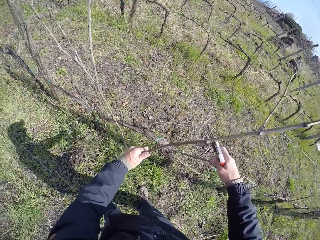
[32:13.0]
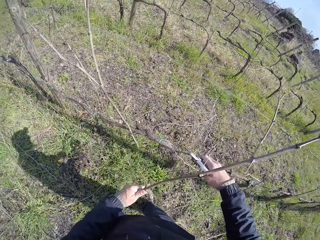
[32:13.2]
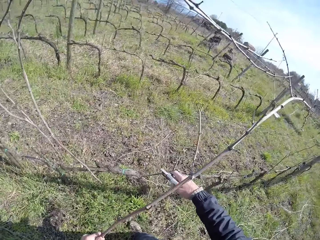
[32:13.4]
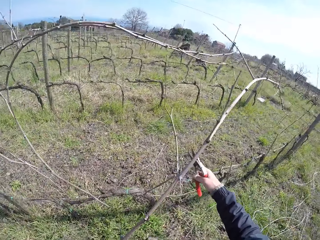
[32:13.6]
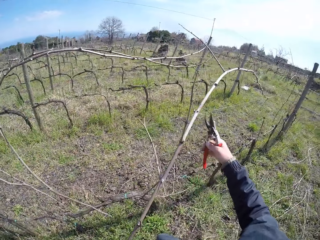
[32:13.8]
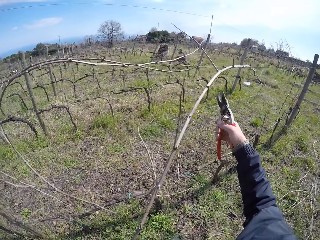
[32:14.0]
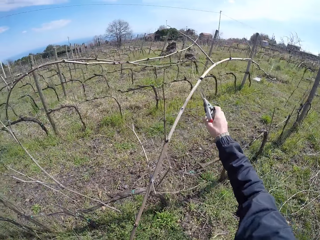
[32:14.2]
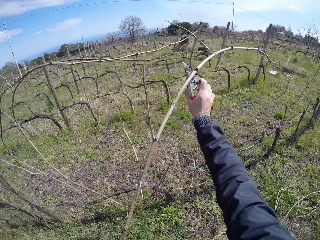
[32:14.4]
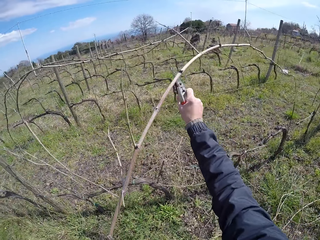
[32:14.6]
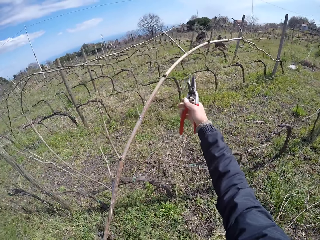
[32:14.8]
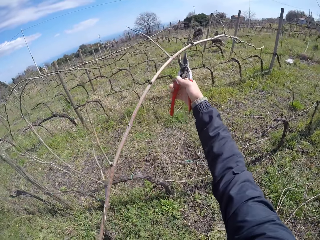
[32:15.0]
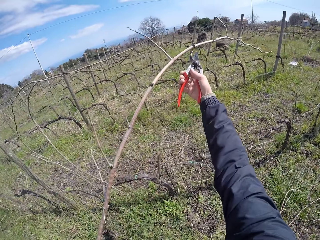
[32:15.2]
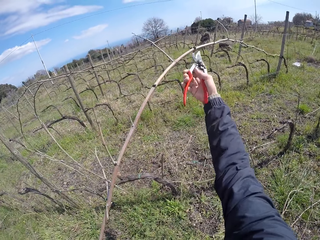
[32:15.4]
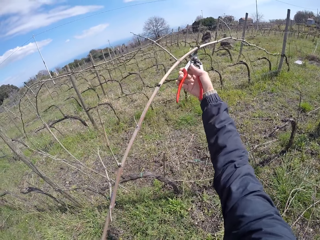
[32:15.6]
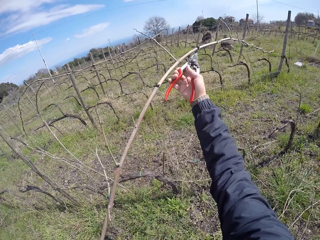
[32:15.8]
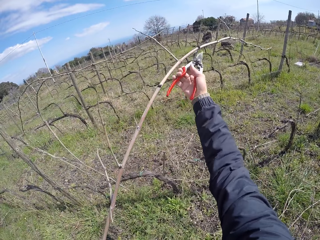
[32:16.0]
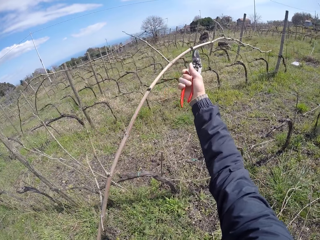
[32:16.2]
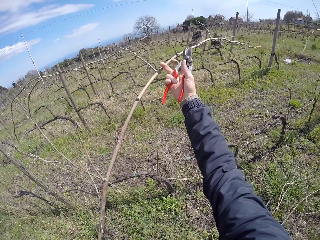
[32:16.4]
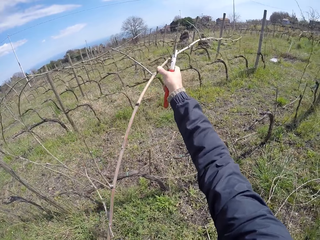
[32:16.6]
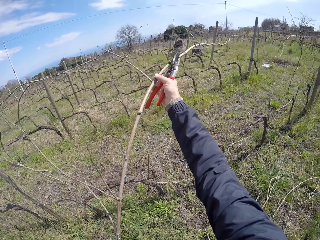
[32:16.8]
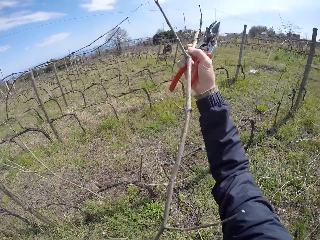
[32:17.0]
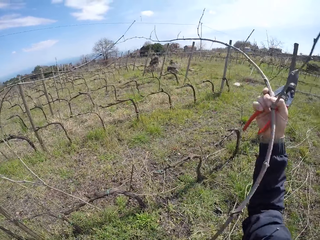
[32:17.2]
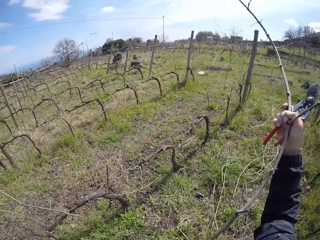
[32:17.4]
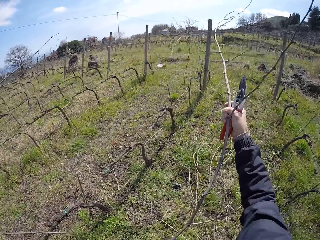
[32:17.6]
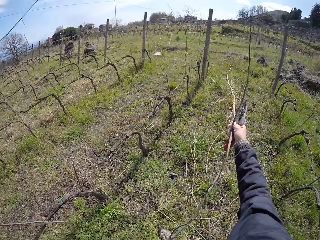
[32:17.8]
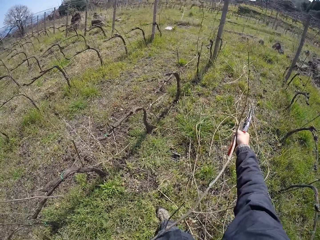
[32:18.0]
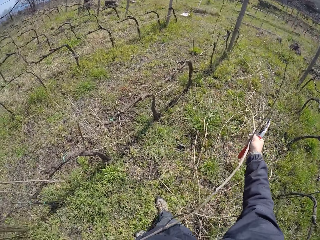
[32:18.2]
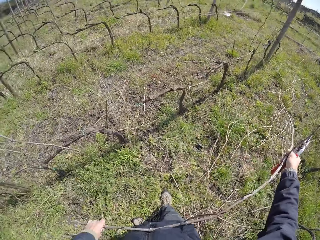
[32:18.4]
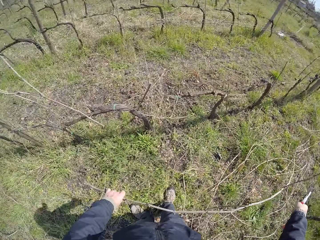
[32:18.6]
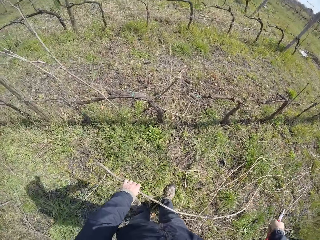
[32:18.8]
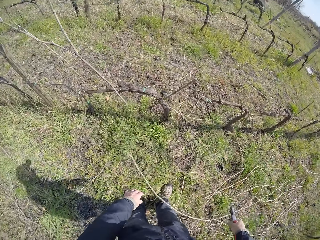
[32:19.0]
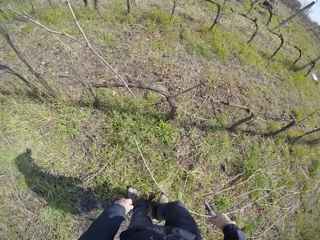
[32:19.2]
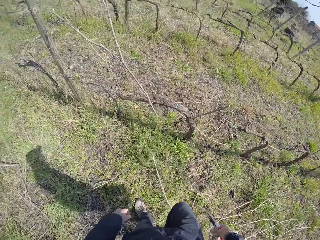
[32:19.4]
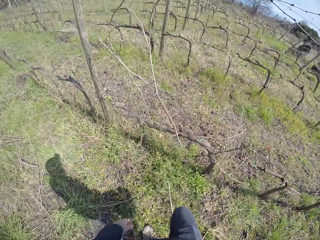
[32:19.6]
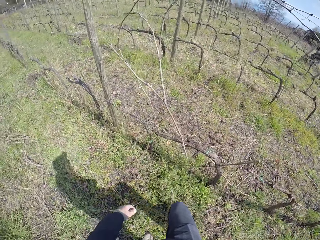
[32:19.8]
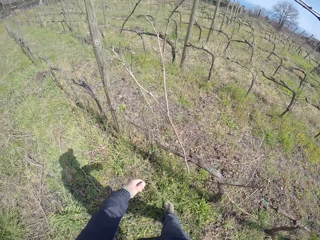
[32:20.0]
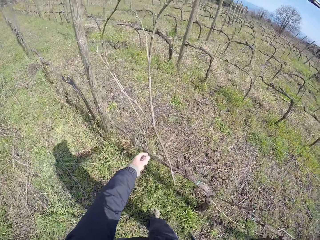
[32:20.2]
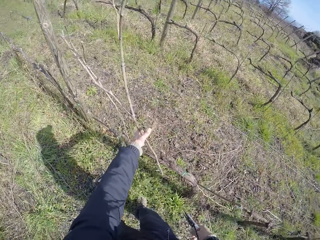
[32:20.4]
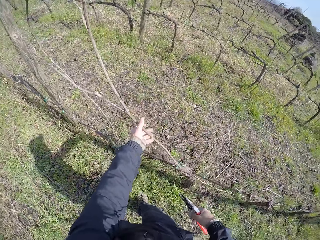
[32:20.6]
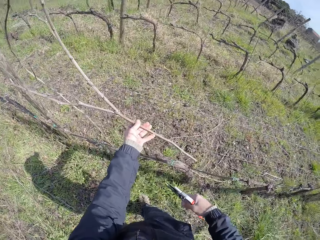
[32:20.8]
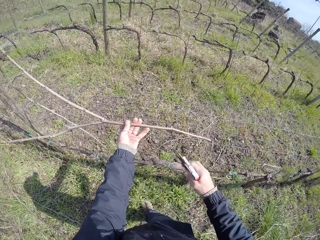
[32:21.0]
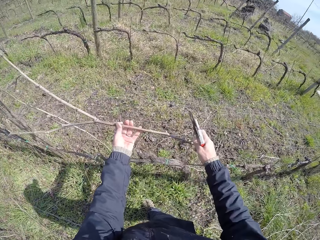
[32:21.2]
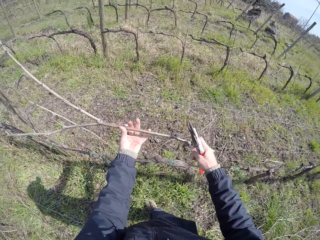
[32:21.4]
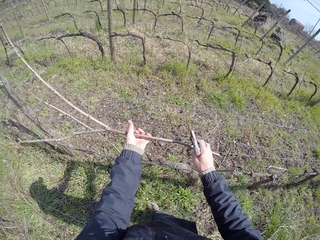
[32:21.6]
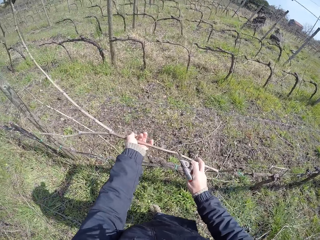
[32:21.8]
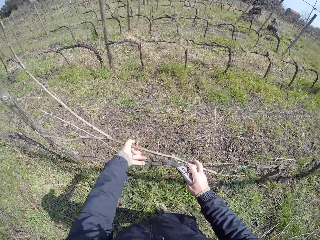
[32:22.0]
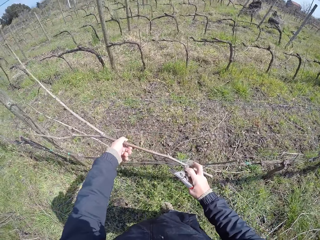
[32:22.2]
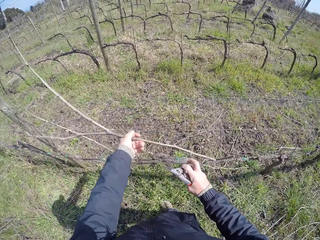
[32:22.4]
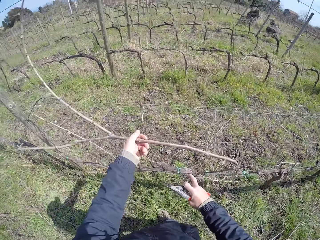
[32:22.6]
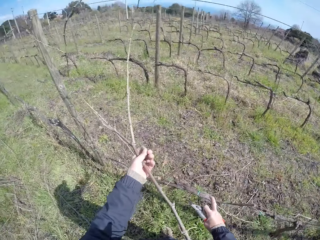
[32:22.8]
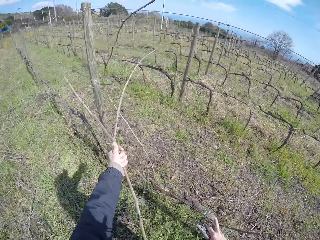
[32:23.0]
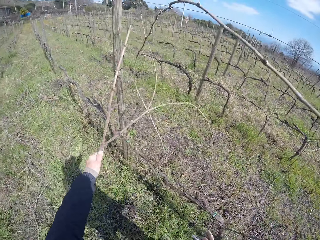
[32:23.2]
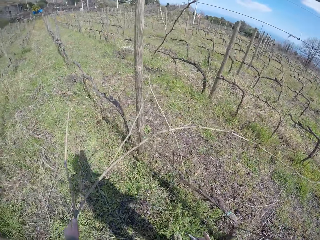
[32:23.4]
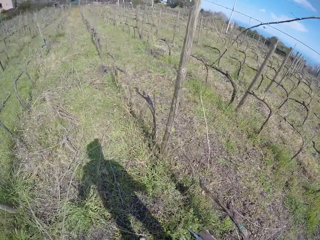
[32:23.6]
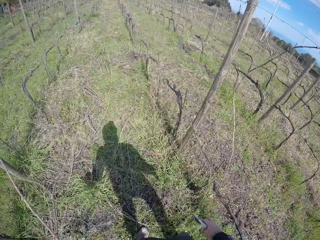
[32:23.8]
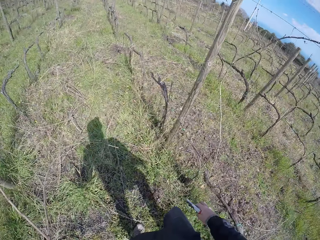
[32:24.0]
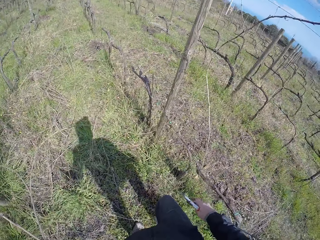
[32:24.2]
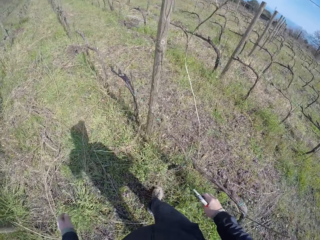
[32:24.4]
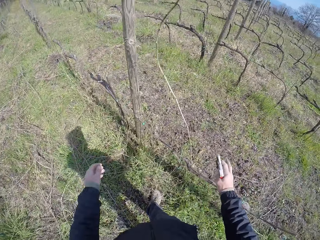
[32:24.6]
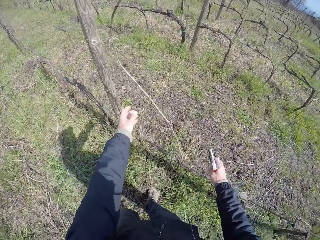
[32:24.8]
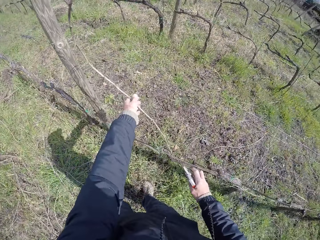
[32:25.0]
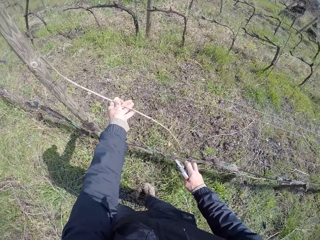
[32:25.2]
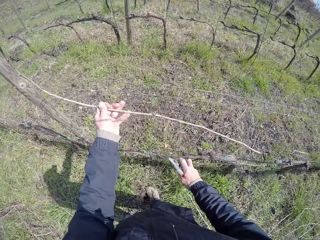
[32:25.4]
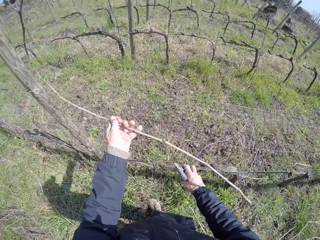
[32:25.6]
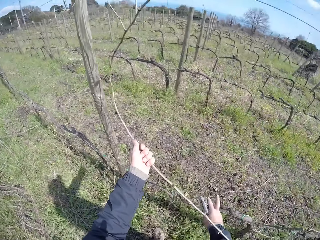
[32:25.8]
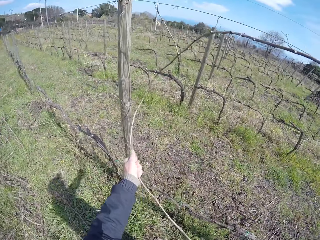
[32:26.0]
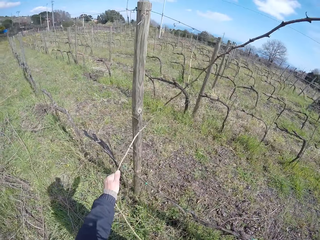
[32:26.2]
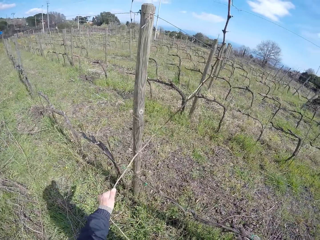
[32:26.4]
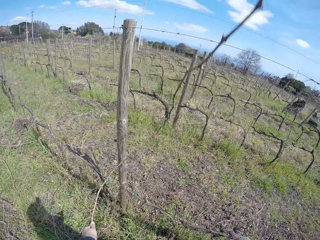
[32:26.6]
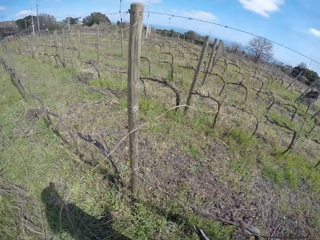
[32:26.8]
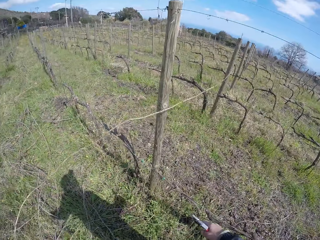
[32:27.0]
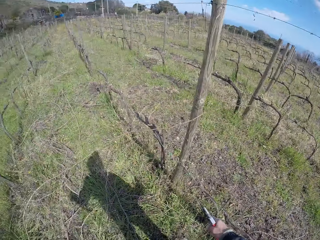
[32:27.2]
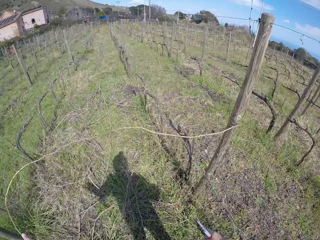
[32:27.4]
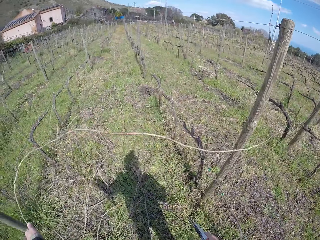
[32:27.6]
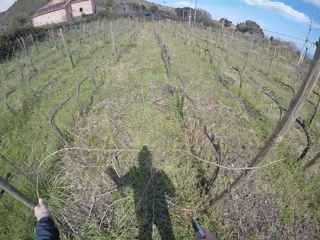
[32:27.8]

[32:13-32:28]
The camera wearer cuts the stem in his left hand with a wire cutter or pruning pliers in his right hand. He pulls the stem with both hands. He drops the stem on the ground with both hands. He moves around the fence. He pulls a stem from the fence with his left hand. He drops the stem on the ground with both hands. He pulls a stem from the fence with his left hand.

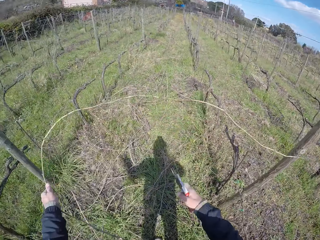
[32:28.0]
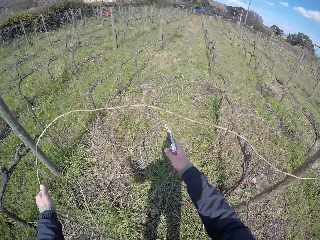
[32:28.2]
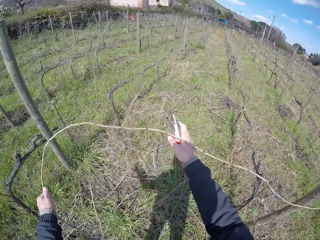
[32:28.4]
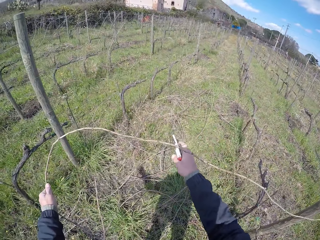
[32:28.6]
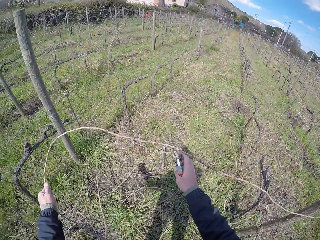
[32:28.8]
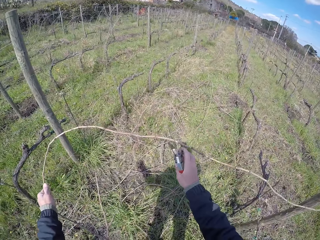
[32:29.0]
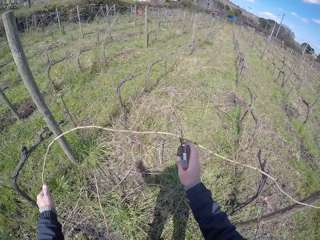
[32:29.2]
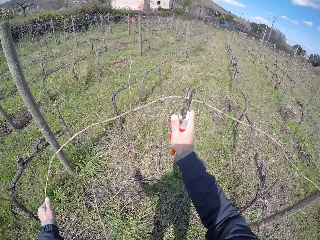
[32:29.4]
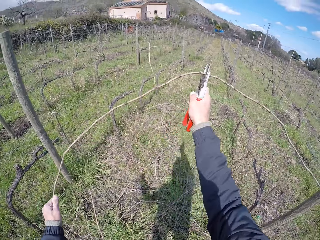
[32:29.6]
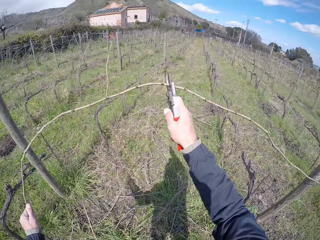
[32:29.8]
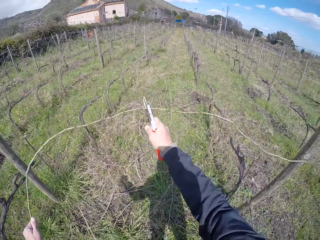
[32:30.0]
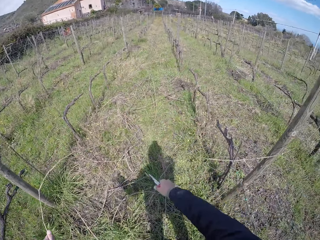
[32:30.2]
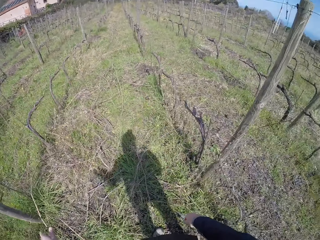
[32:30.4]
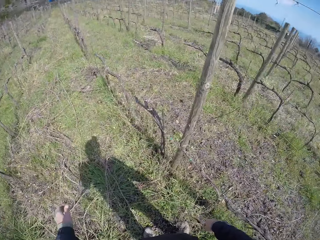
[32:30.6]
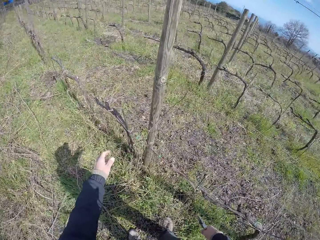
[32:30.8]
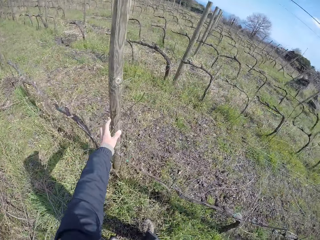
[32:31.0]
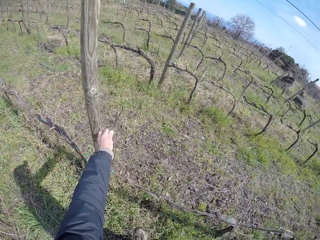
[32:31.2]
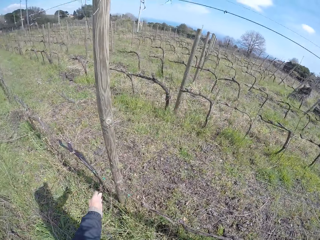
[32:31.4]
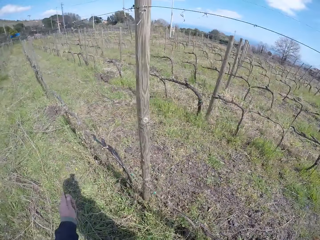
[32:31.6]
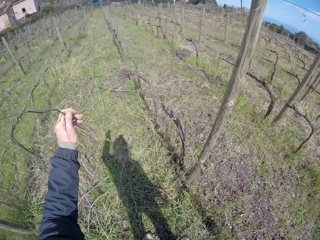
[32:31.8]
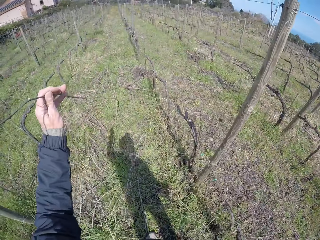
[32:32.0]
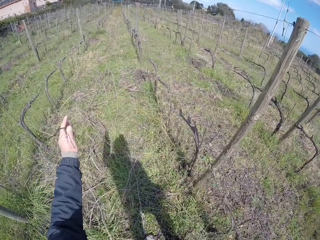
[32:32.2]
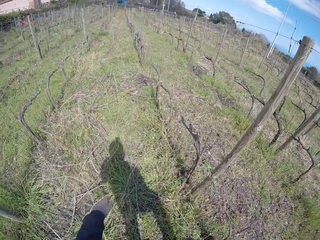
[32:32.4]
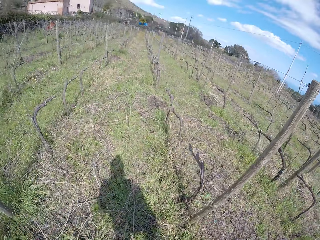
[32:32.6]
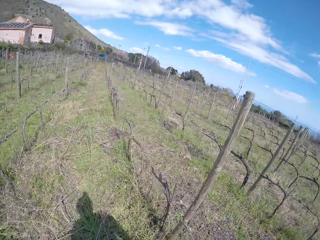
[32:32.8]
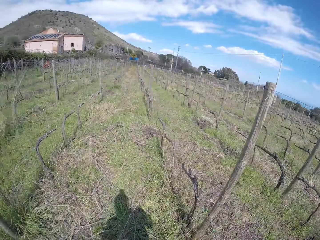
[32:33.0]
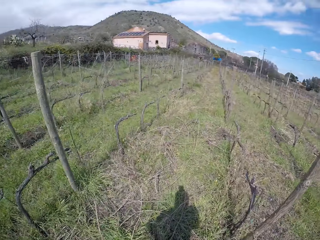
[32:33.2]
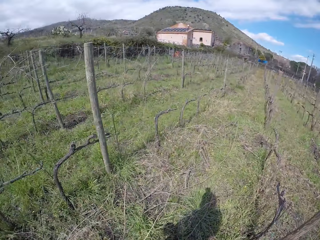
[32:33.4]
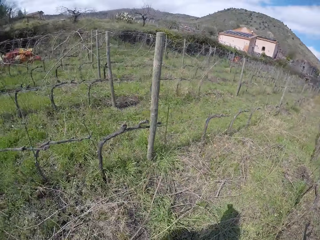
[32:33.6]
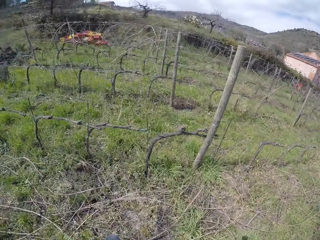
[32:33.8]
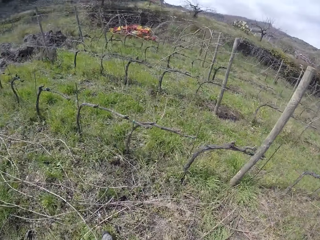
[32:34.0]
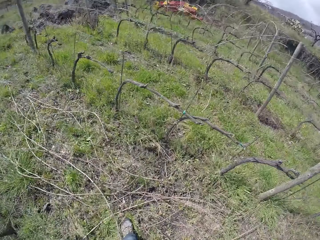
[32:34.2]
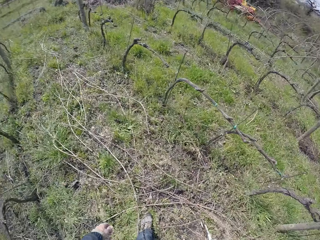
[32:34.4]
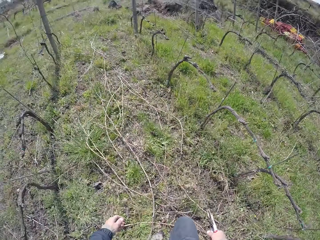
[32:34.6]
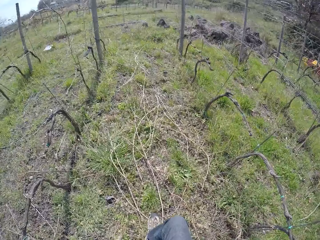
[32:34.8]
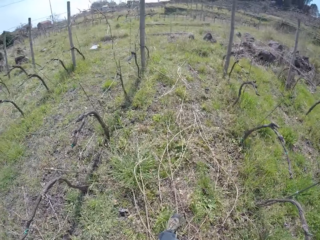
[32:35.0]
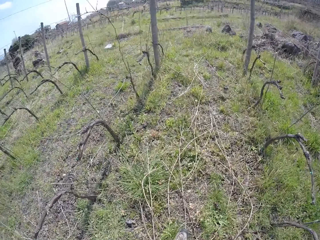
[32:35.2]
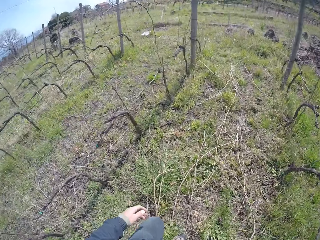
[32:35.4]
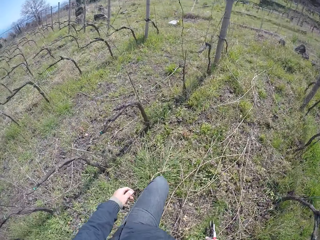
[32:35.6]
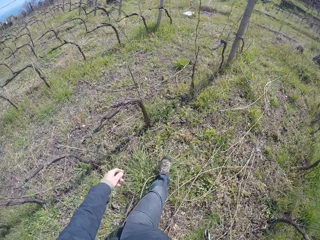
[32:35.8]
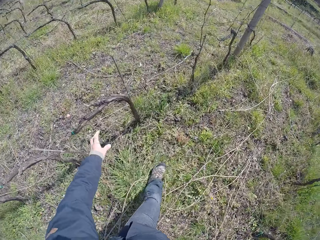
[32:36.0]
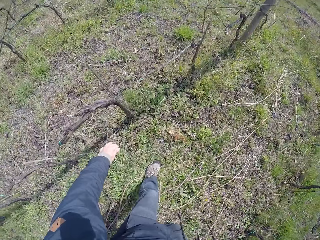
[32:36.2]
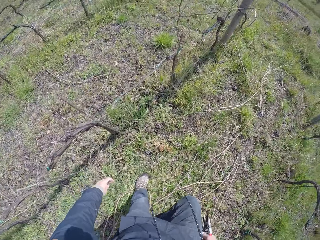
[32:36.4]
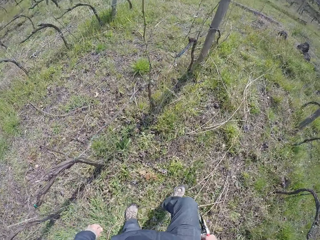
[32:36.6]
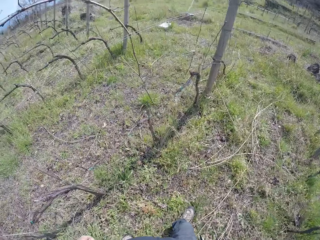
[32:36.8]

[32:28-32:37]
The camera wearer cuts the stem in his left hand with a wire cutter in his right hand. He drops the stem on the ground with both hands. He pulls a stem from the fence with his left hand. He drops the stem on the ground with his left hand. He walks around the fence.
